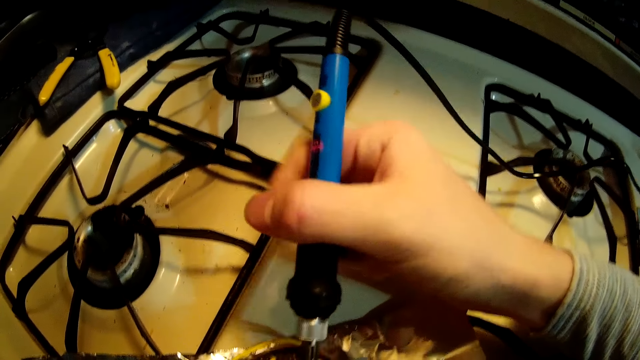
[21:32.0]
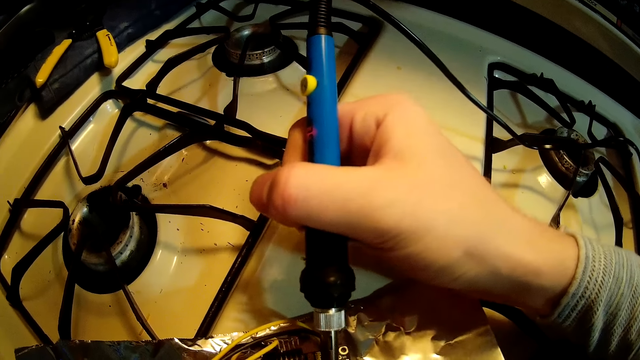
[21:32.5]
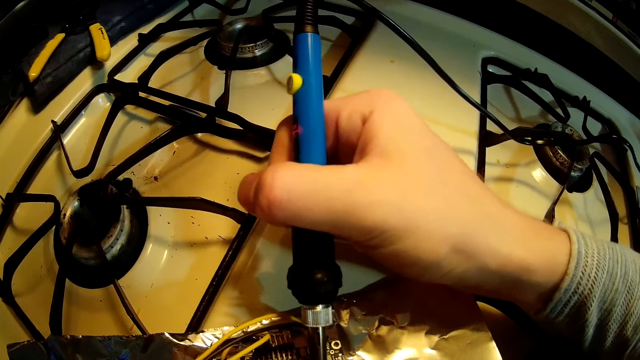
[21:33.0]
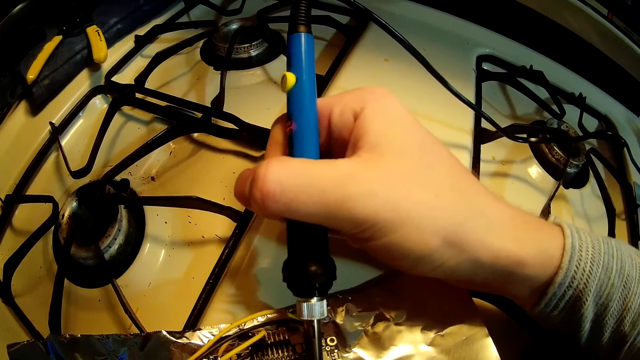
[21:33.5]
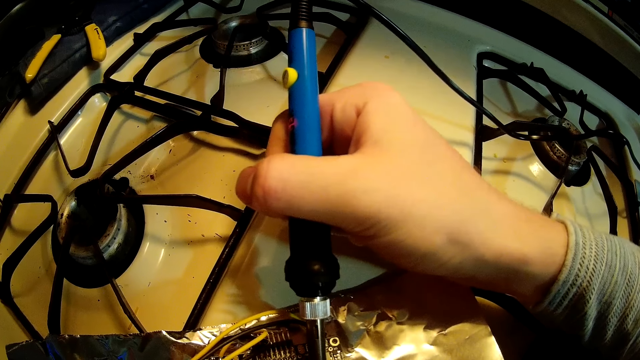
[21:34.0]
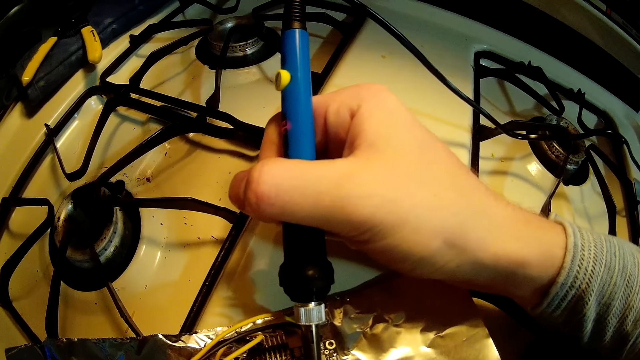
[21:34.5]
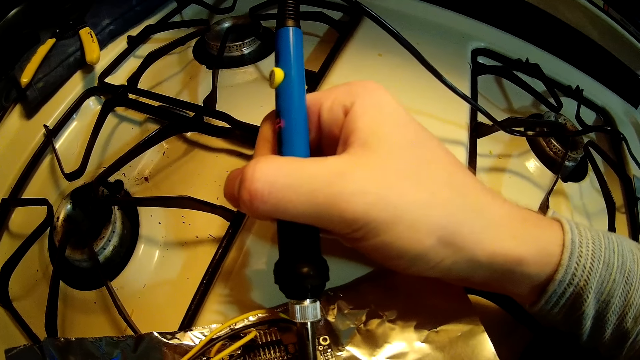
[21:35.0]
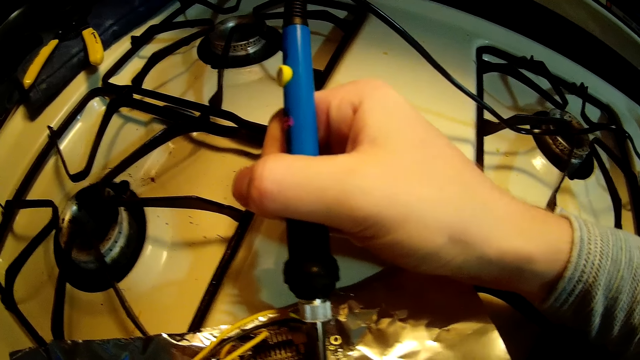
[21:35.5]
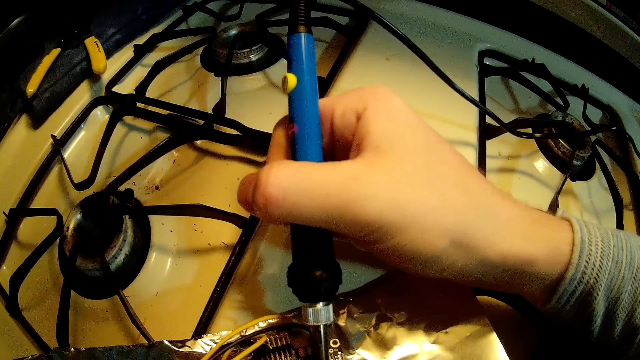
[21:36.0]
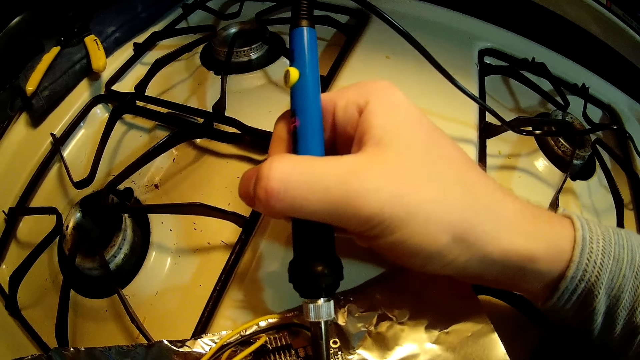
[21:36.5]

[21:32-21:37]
The camera wearer solders the circuit board with the soldering iron.

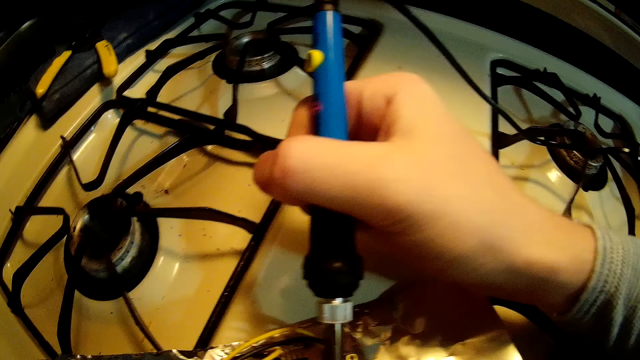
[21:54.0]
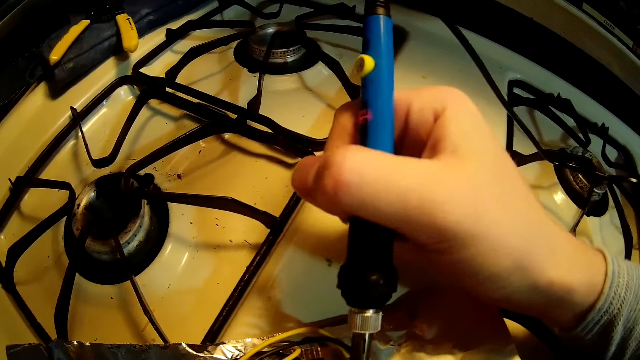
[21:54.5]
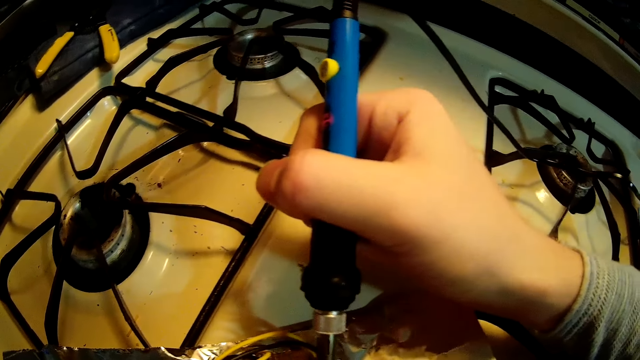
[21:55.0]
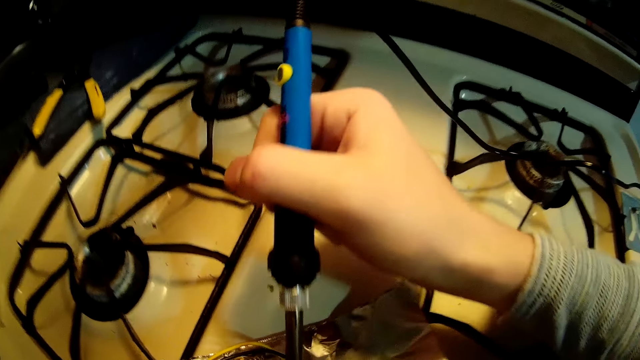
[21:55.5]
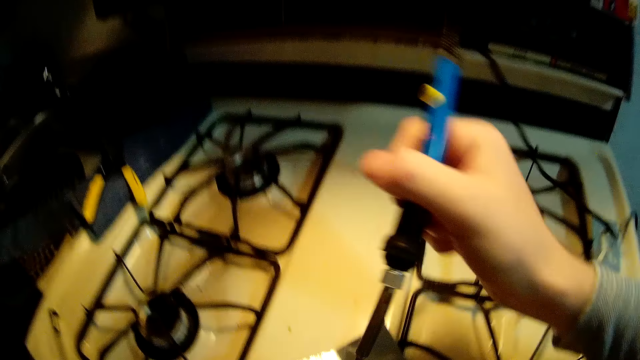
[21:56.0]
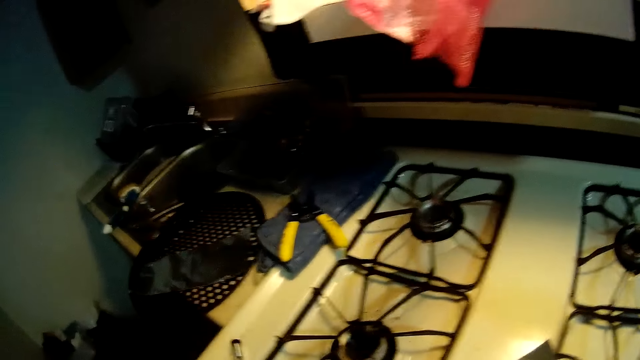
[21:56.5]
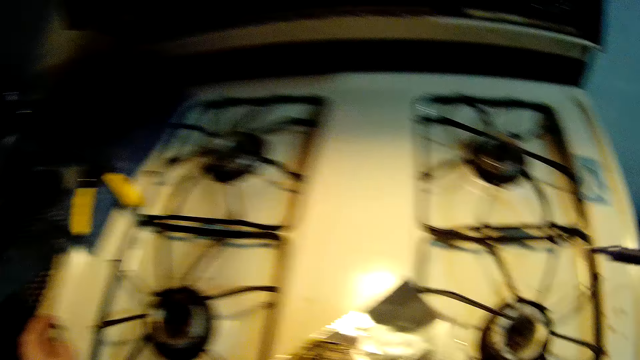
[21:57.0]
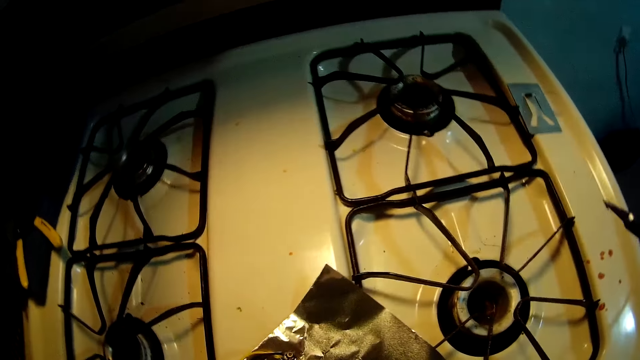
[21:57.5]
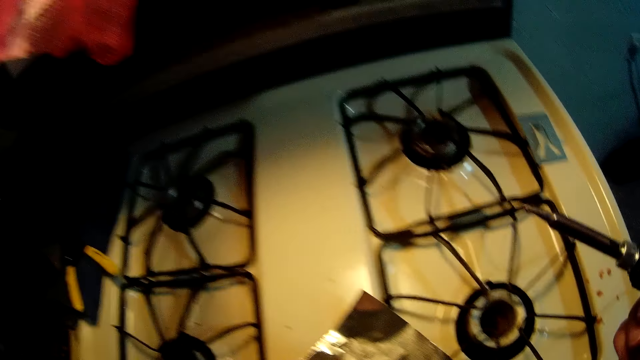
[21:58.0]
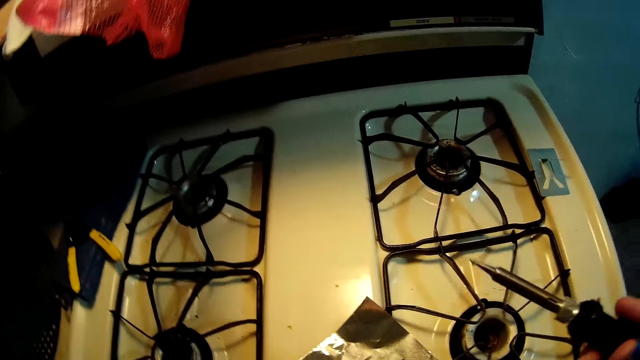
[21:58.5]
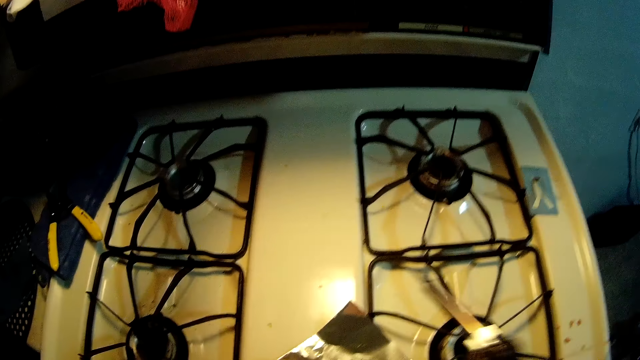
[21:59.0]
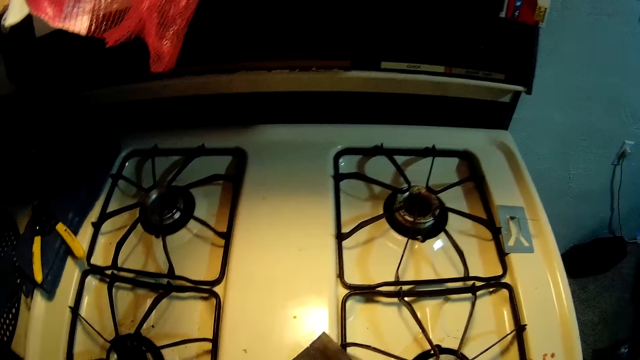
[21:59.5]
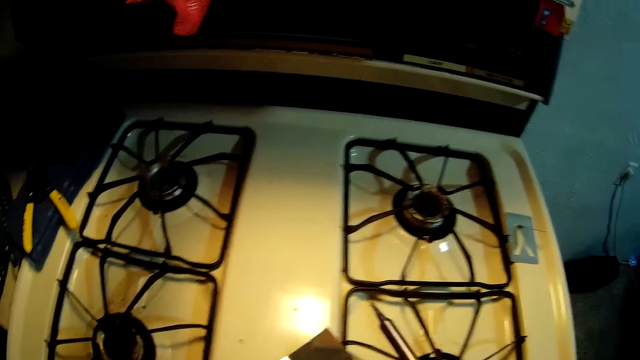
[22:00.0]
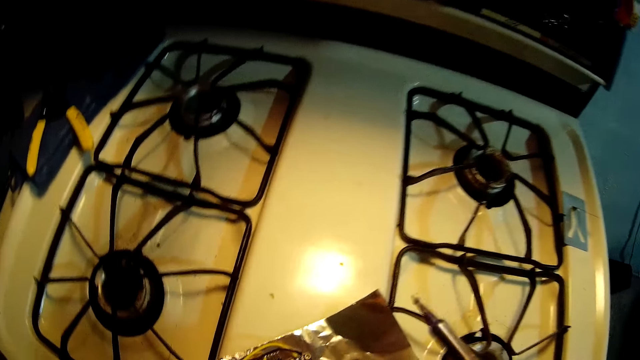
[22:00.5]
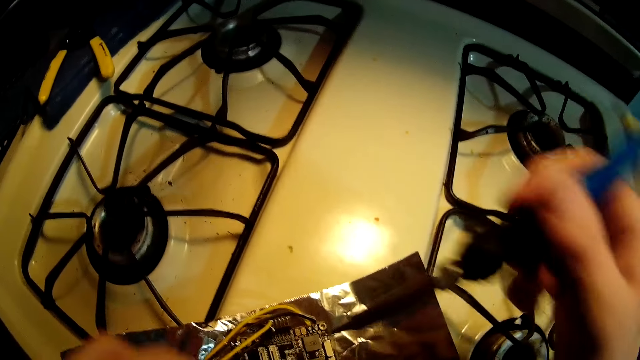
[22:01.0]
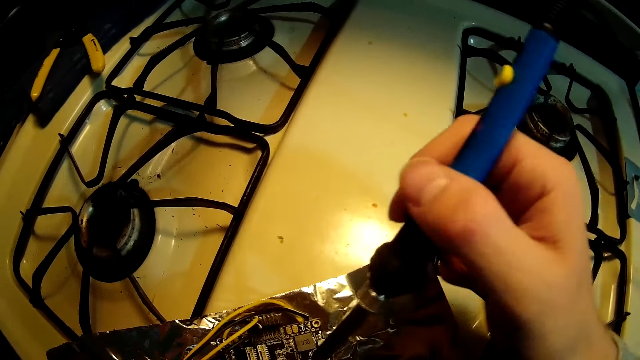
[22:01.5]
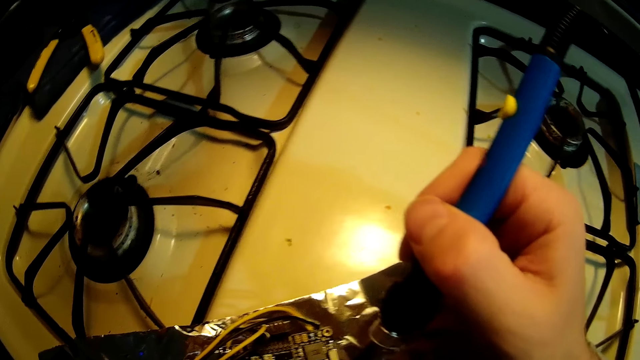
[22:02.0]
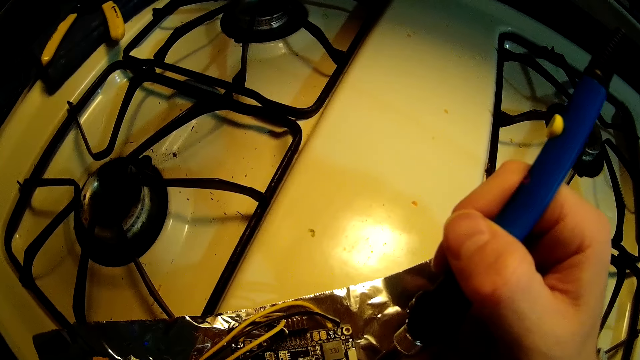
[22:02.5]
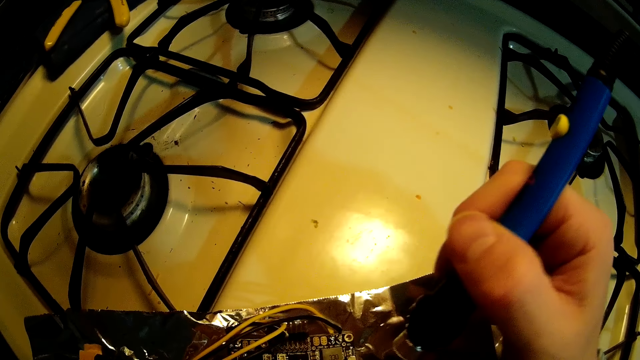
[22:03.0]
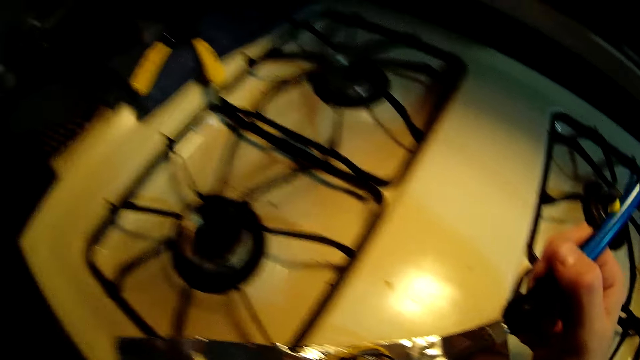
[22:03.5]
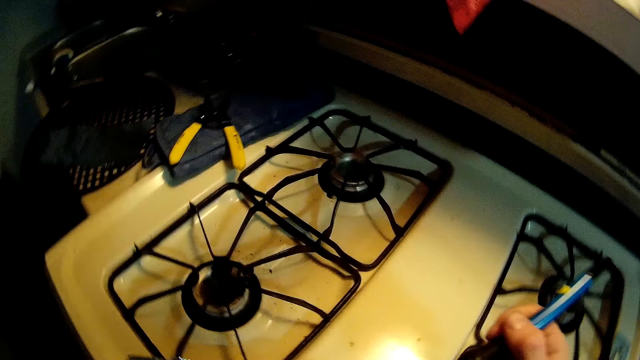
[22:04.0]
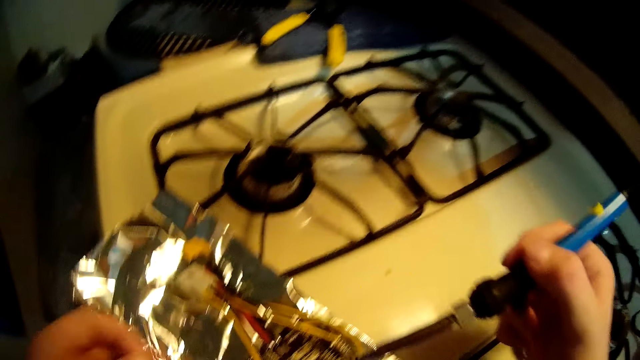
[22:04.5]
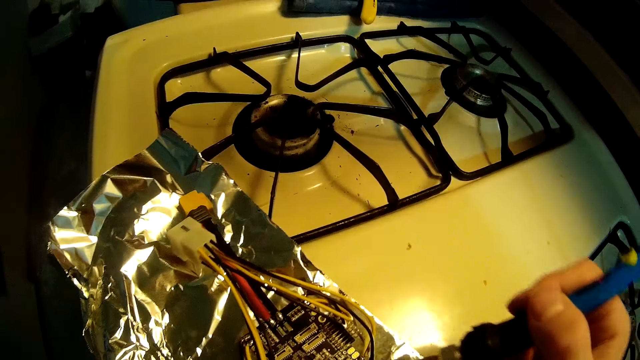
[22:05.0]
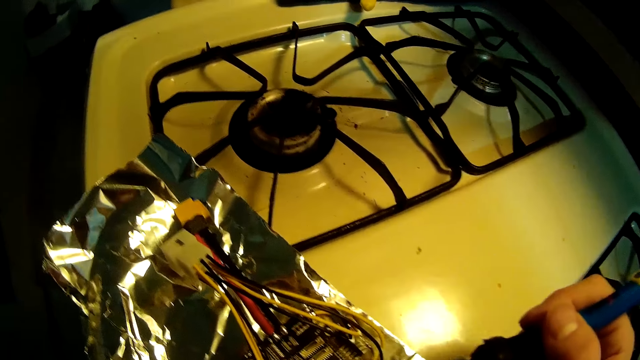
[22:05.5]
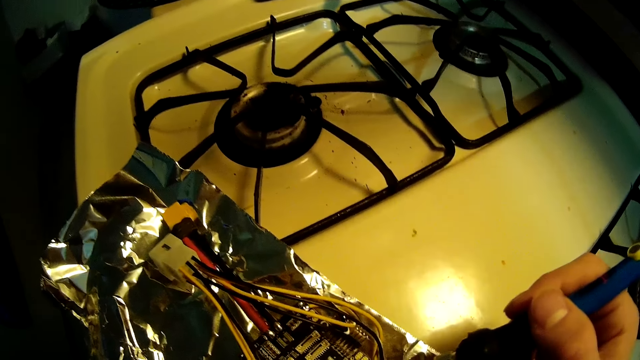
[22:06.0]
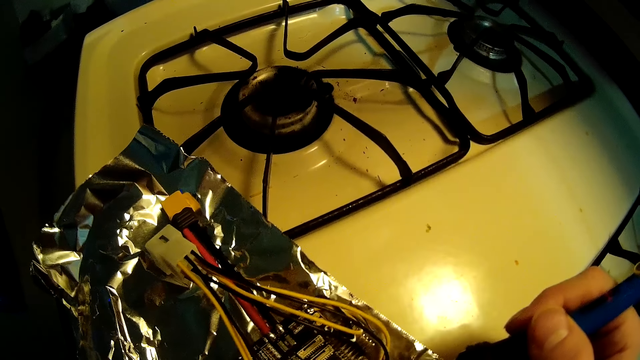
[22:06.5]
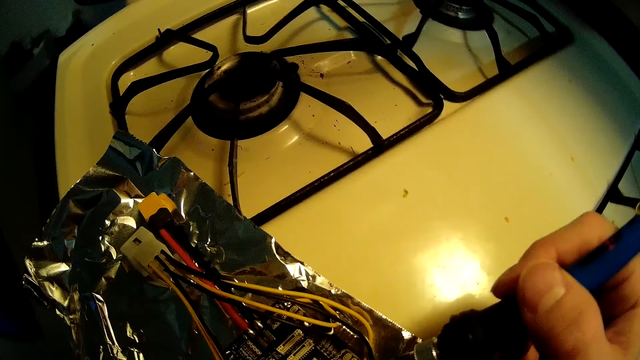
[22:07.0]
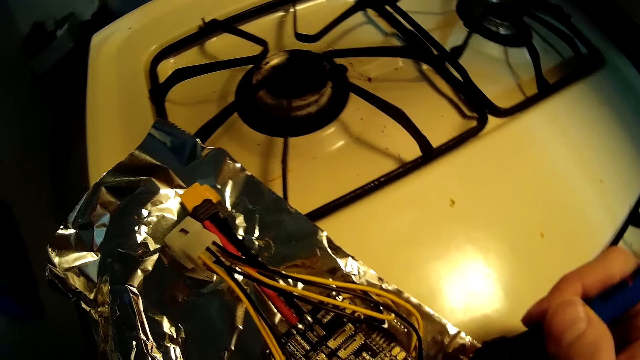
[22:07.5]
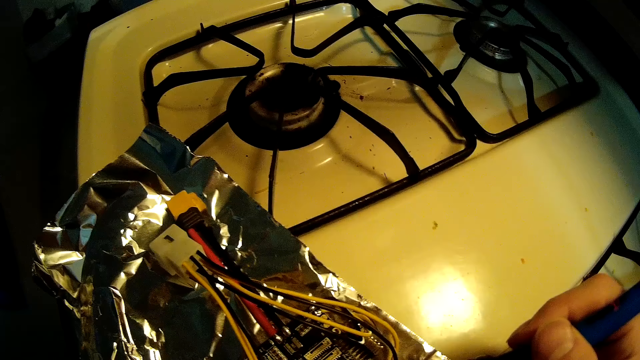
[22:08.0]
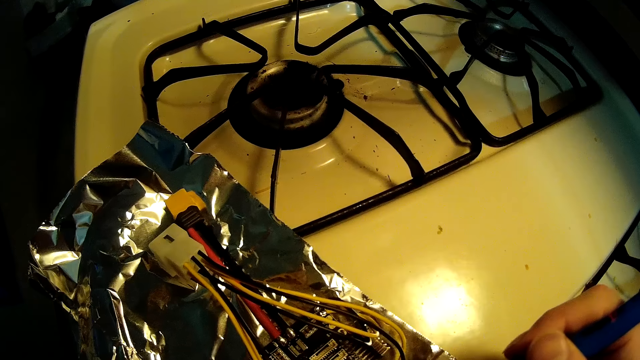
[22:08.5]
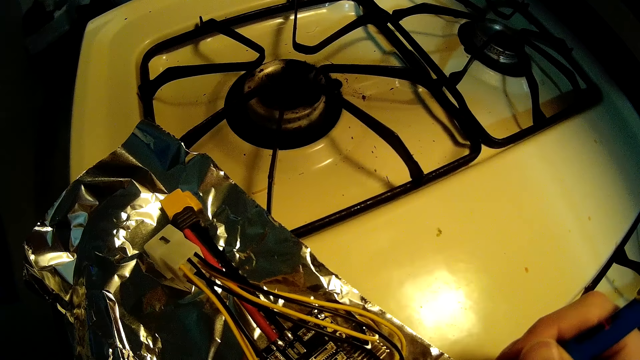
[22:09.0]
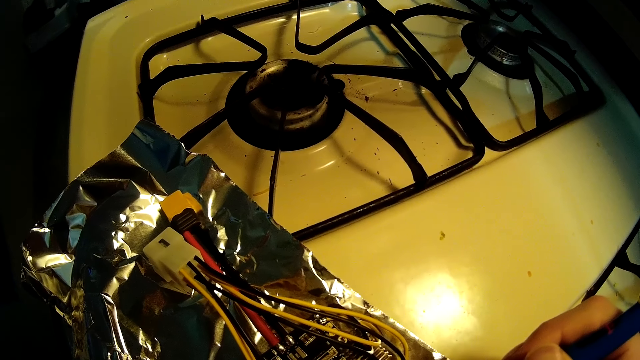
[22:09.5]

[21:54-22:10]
The camera wearer removes the soldering iron from the circuit board with his right hand. He picks up the soldering wire from the gas cooker with his left hand. He puts a wire on the cooker. He places the soldering wire on the circuit board. He solders the circuit board with the soldering iron. He joins wires on the circuit board. He removes the soldering iron from the circuit board with his right hand. He solders the circuit board with the soldering iron.
